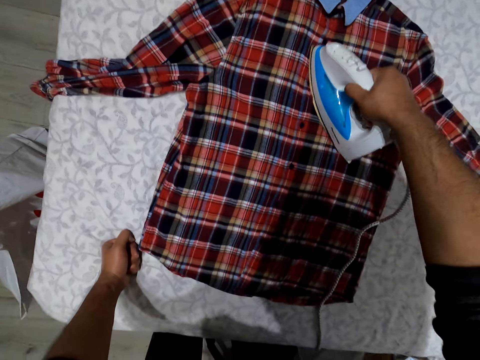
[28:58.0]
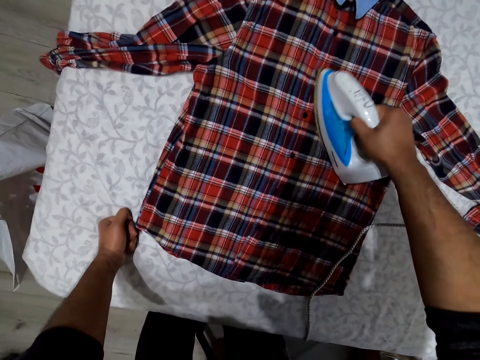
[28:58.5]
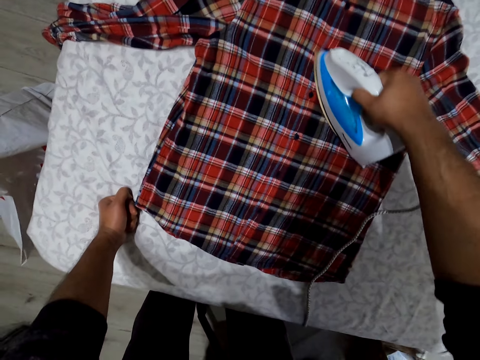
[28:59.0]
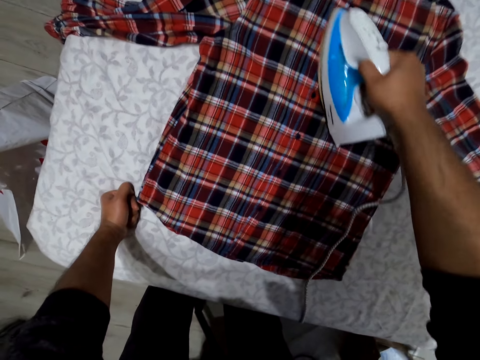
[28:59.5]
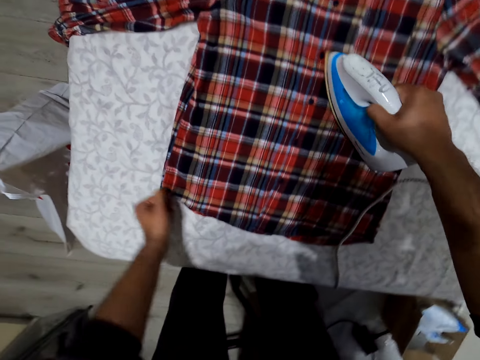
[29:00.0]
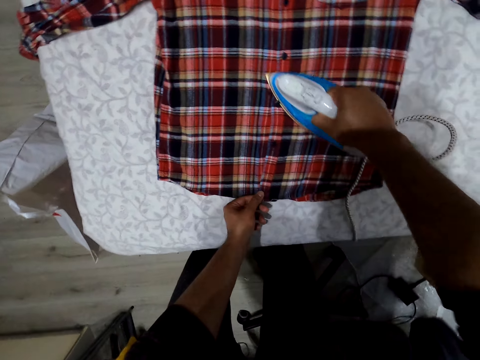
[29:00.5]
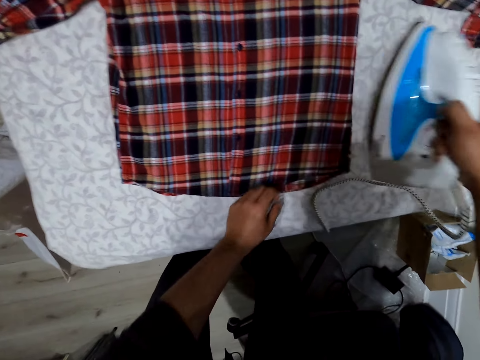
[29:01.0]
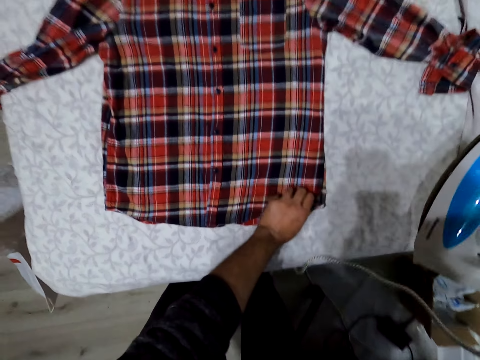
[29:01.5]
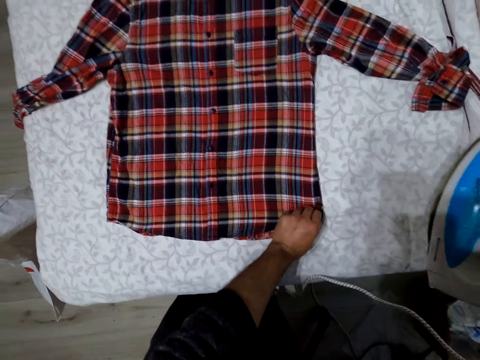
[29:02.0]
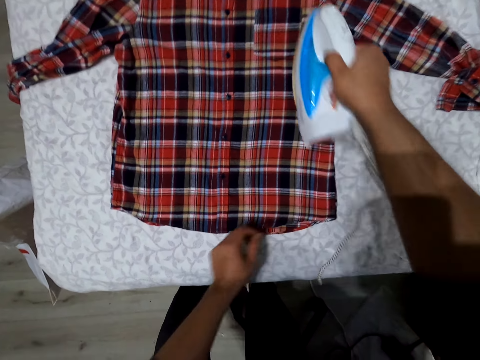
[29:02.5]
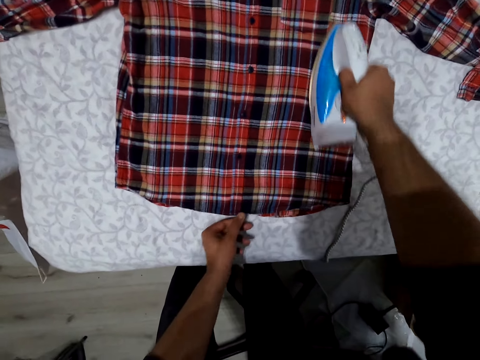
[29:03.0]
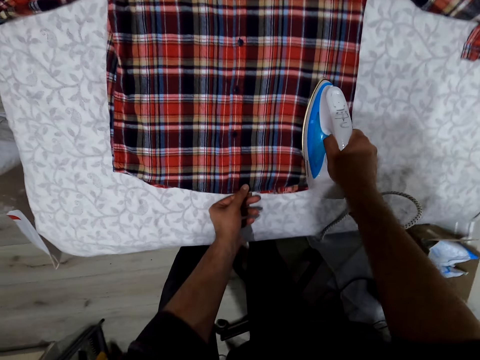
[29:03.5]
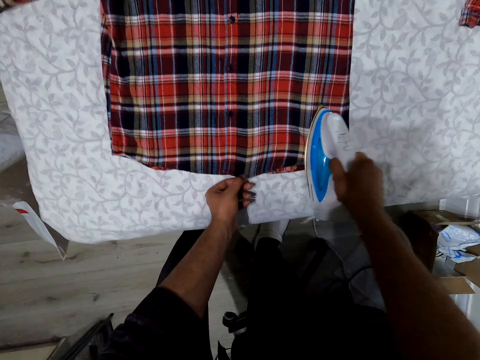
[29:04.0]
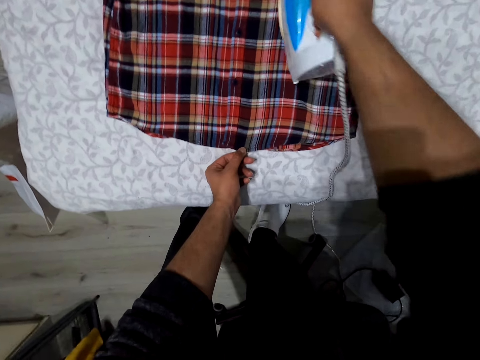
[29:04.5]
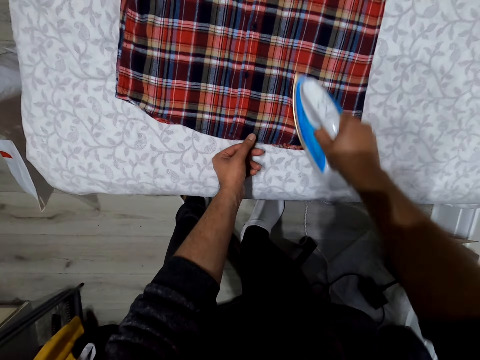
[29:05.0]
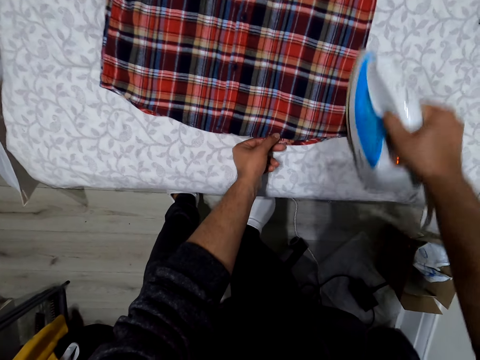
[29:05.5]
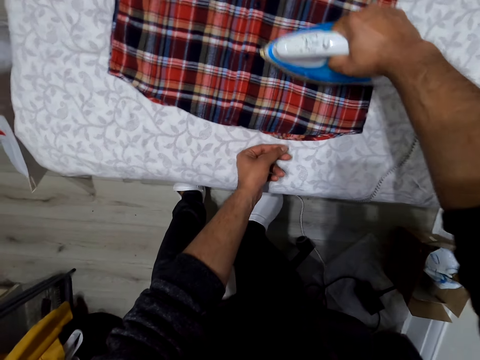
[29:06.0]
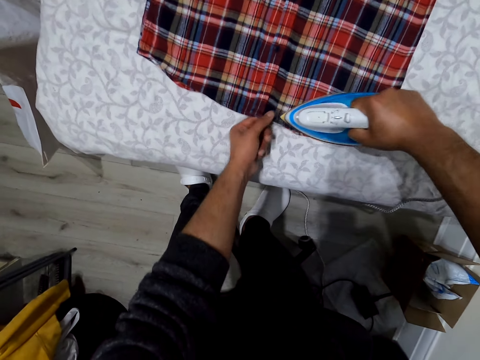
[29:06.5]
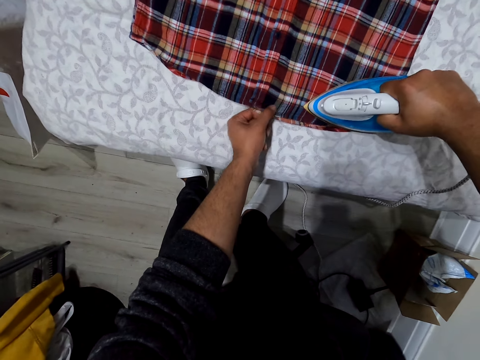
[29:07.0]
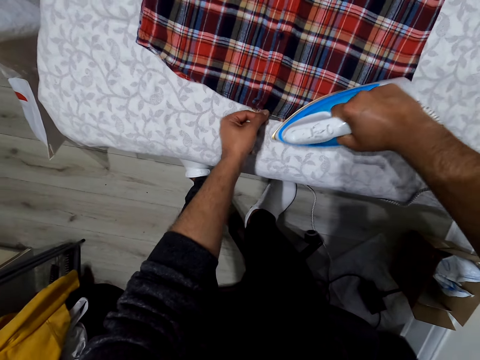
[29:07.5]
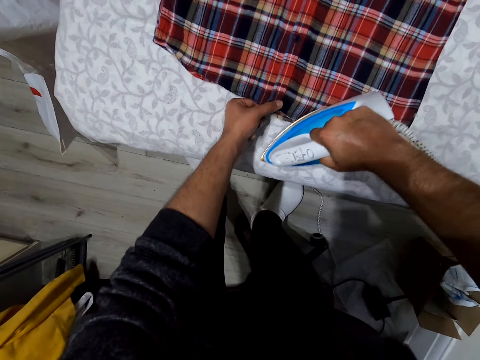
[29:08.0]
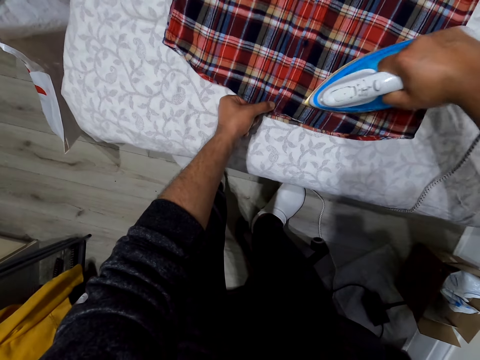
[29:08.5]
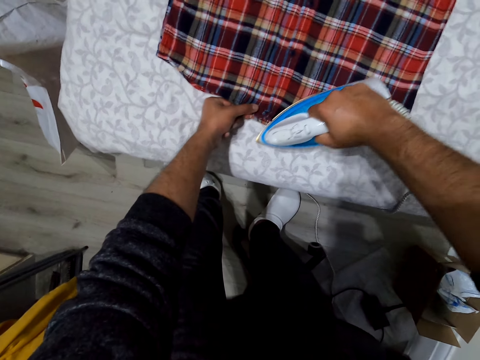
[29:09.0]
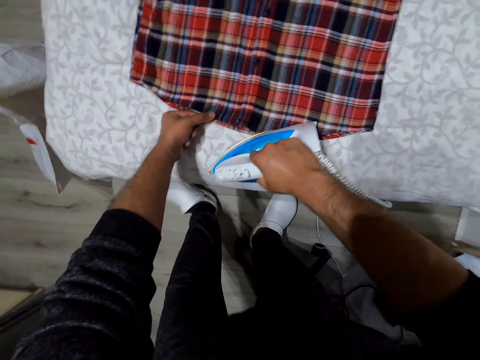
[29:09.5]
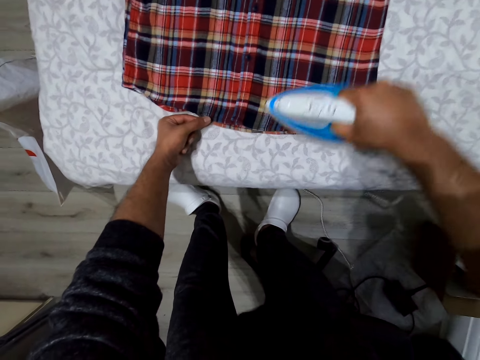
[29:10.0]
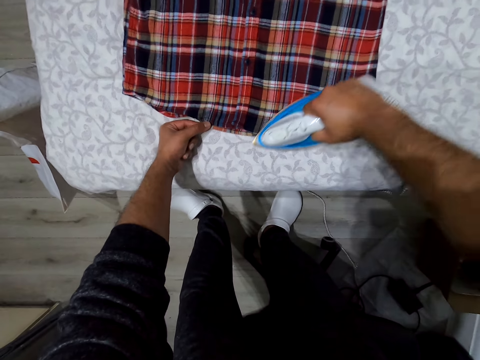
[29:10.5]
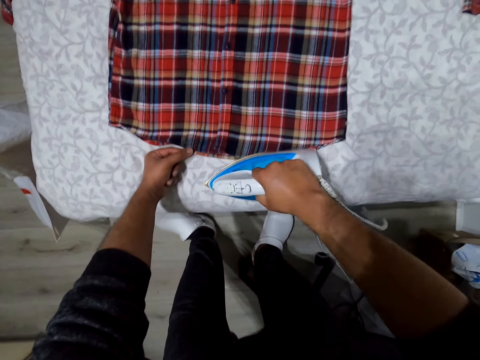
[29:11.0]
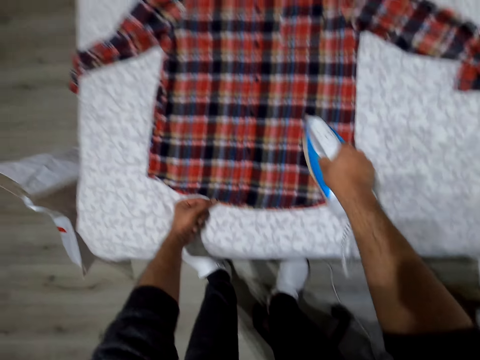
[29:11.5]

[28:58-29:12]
The camera wearer rests a hand on the ironing board. They touch the shirt. They touch the shirt again. They rest a hand on the ironing board. They iron the shirt. They touch the shirt. They iron the shirt. They touch the shirt. They iron the shirt. They touch the shirt. They touch the shirt again. They iron the shirt.

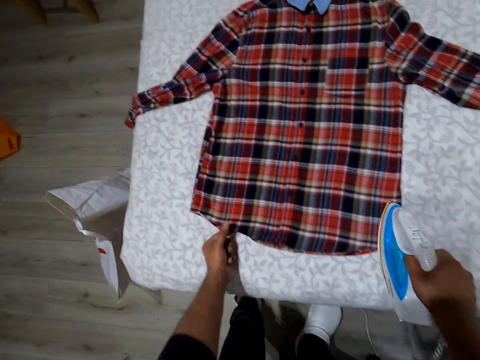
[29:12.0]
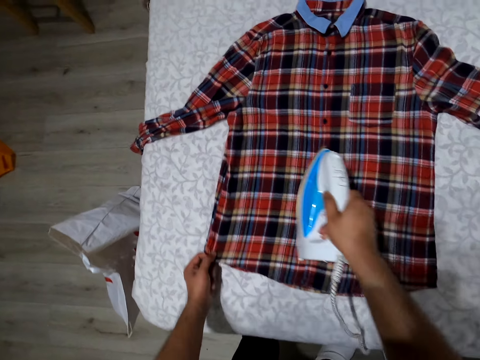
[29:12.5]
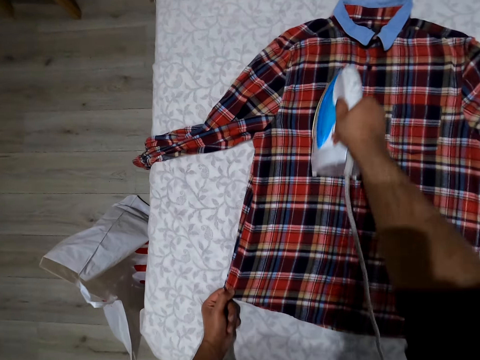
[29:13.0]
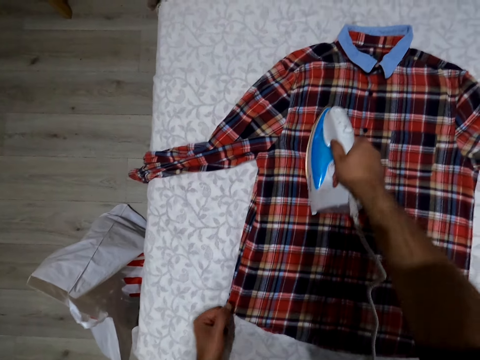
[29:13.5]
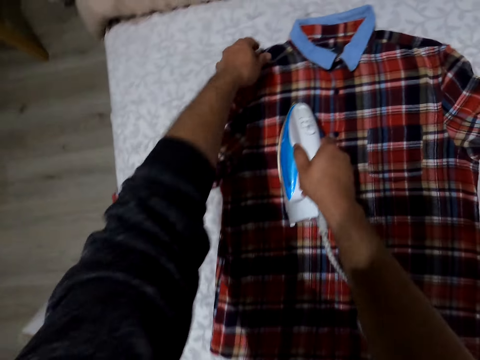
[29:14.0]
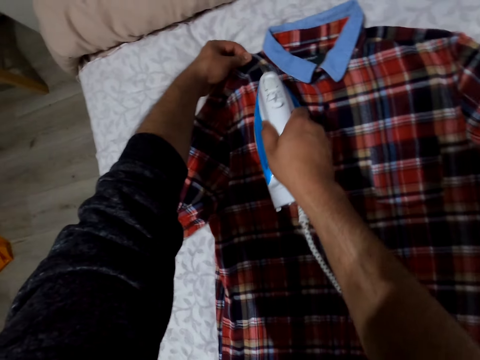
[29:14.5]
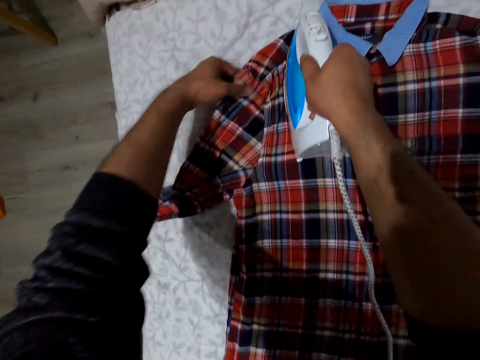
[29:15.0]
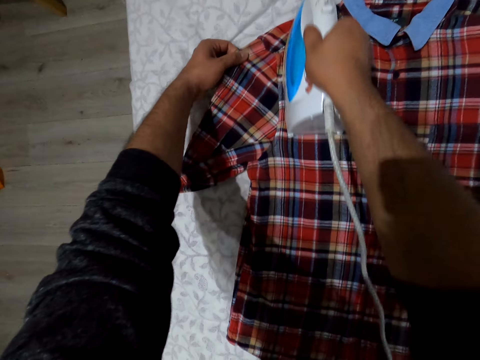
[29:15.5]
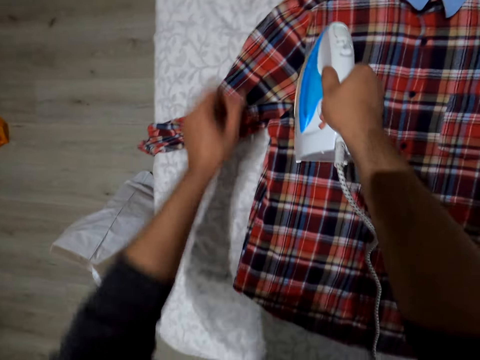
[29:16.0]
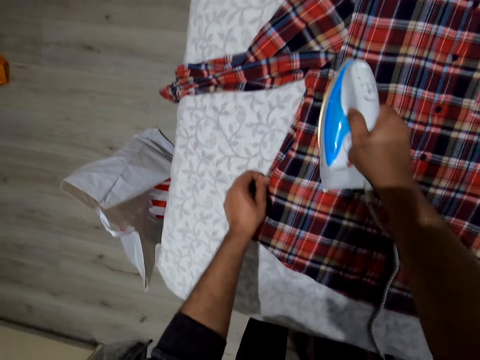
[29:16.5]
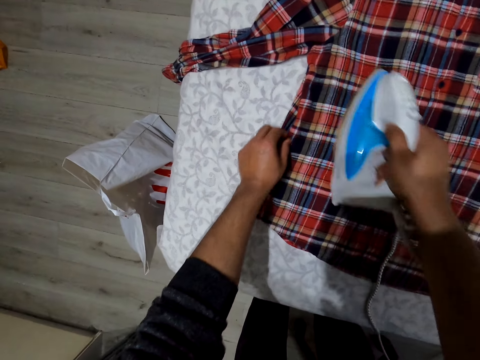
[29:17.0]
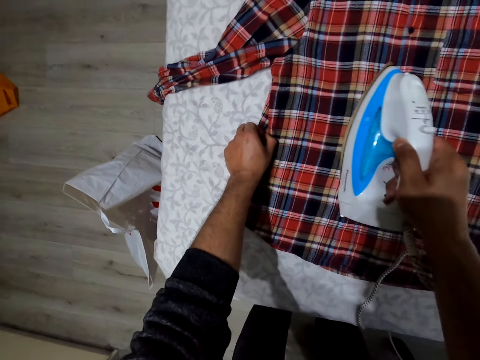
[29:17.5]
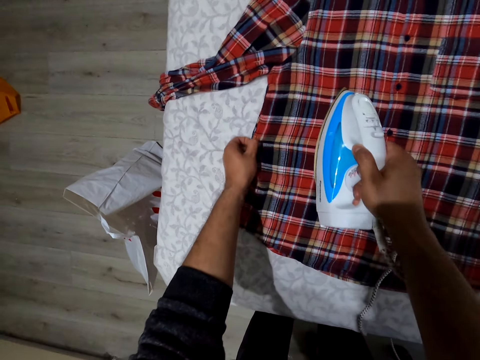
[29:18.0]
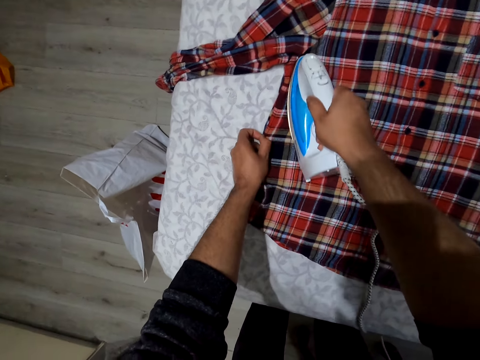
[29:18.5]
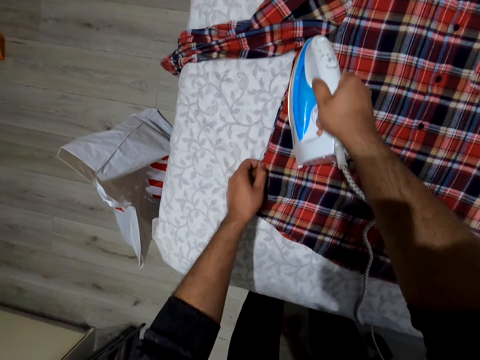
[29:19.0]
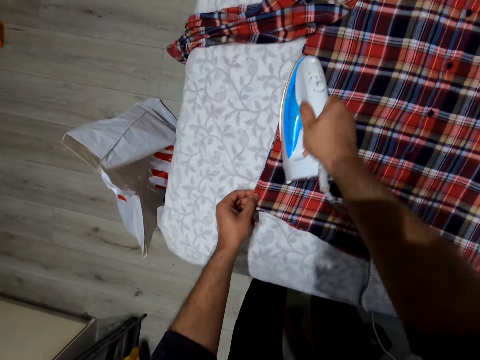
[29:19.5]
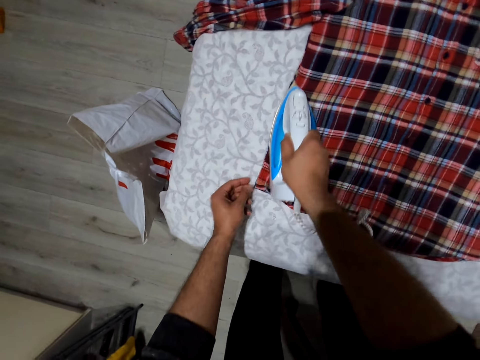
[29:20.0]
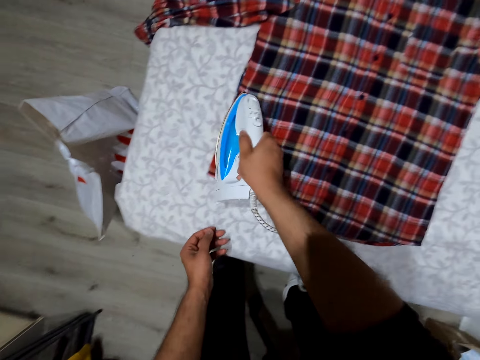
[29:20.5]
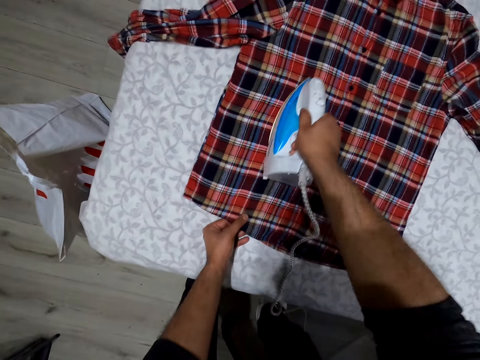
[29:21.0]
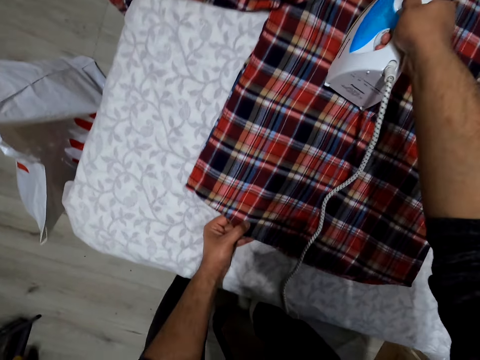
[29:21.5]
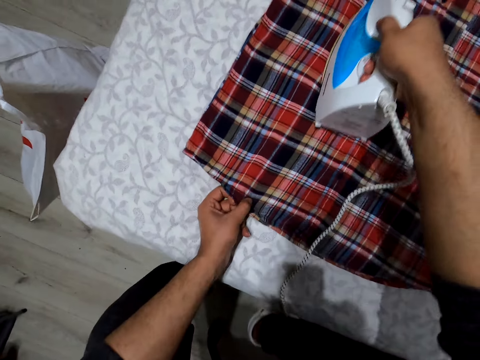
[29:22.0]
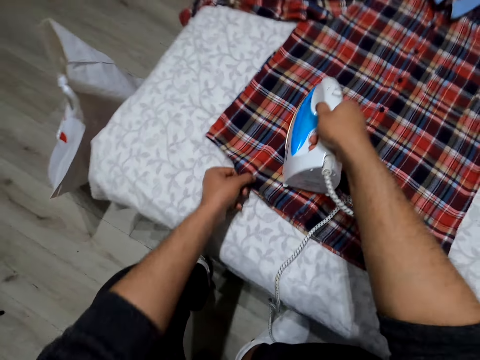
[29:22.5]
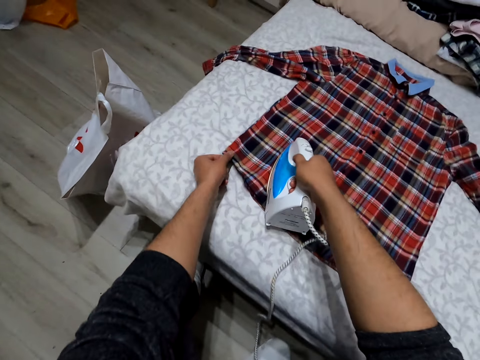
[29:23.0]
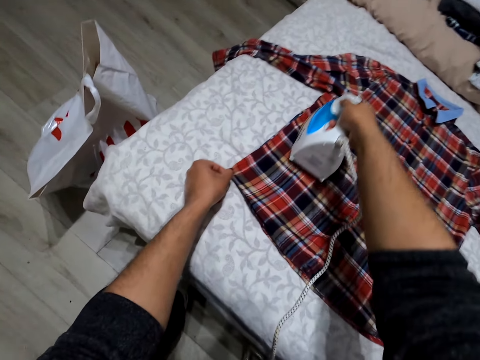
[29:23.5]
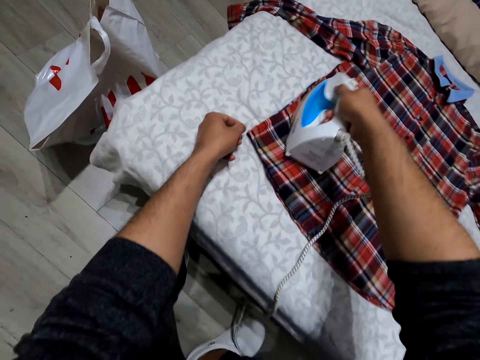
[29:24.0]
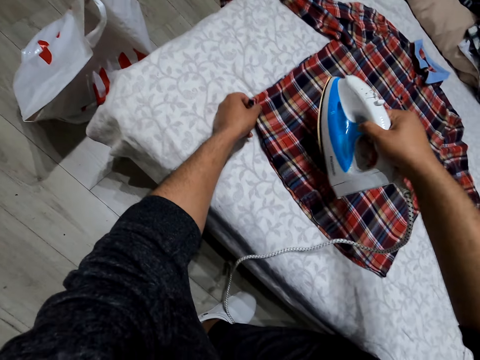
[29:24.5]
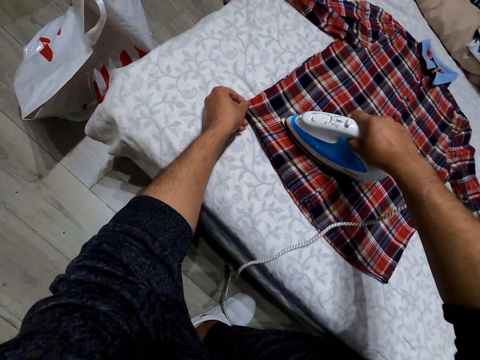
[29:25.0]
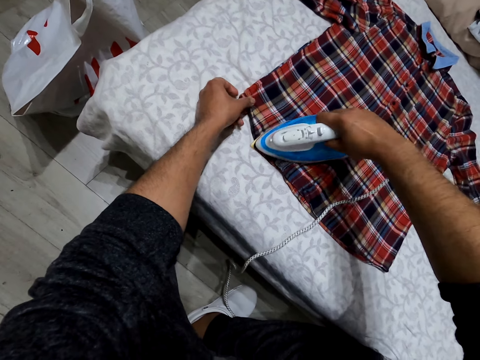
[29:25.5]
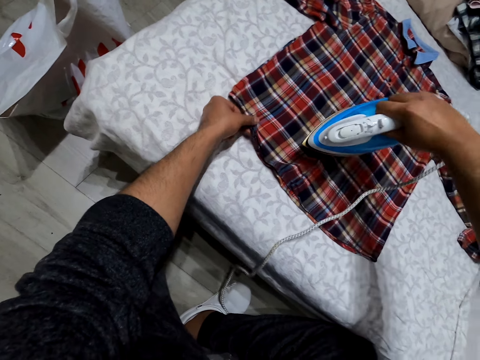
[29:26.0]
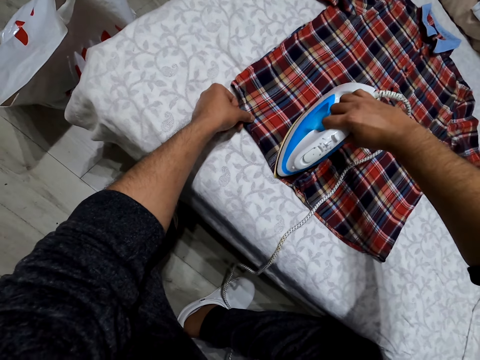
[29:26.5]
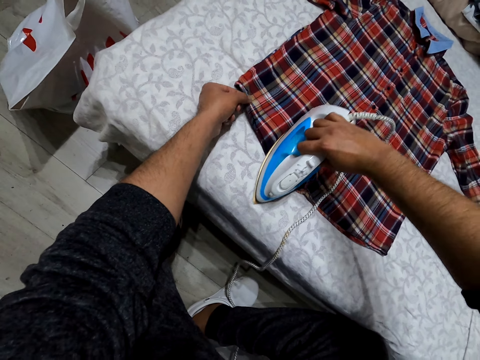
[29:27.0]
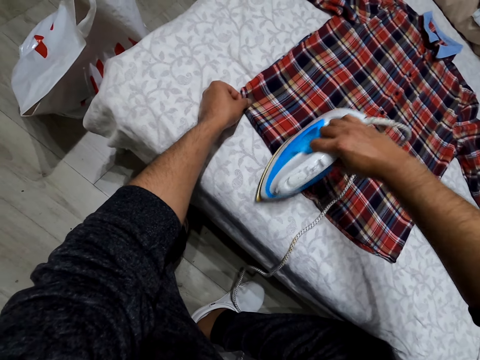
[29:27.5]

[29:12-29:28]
The camera wearer irons the shirt. They touch the shirt. They iron the shirt. They touch the shirt repeatedly. They iron the shirt. They touch the shirt. They iron the shirt. They touch the shirt repeatedly. They iron the shirt. They touch the shirt.
